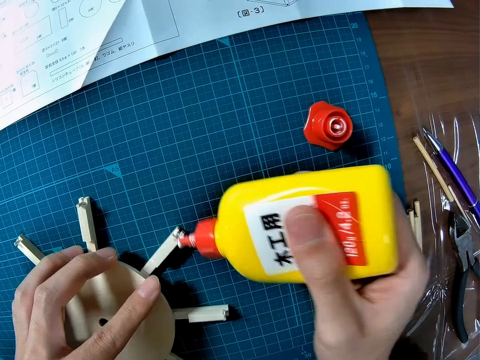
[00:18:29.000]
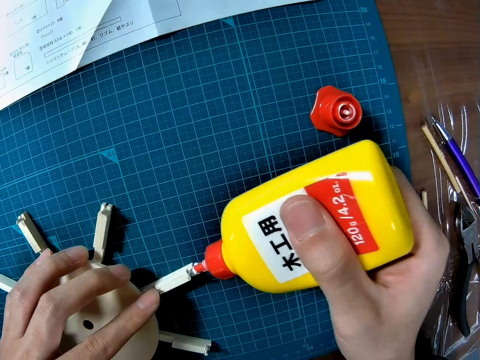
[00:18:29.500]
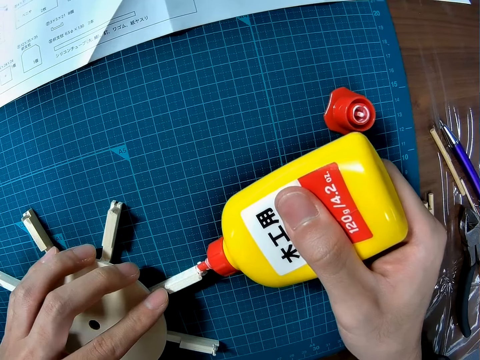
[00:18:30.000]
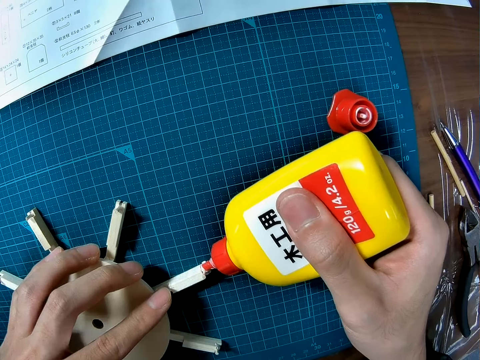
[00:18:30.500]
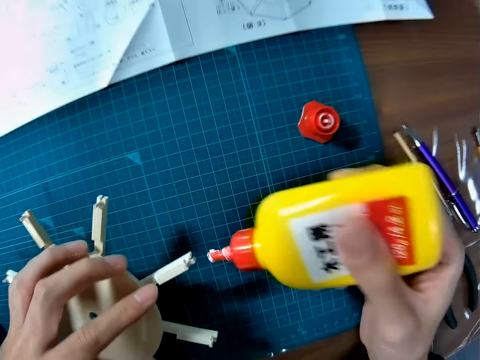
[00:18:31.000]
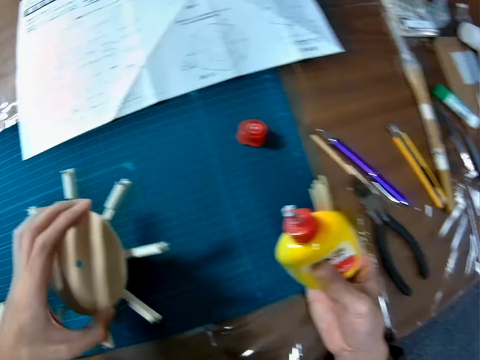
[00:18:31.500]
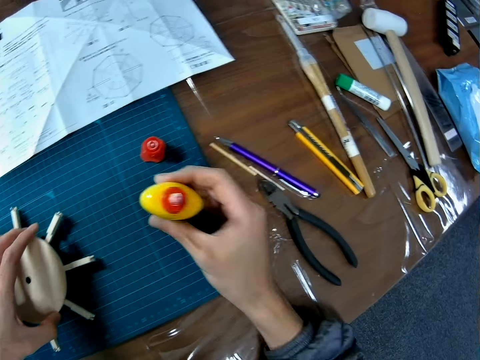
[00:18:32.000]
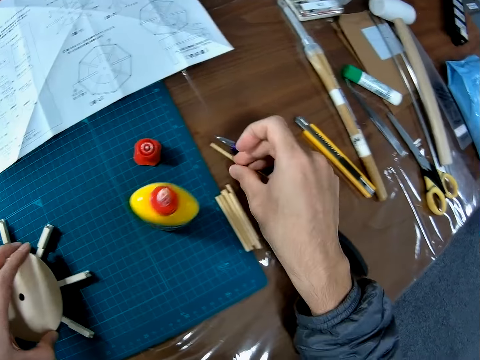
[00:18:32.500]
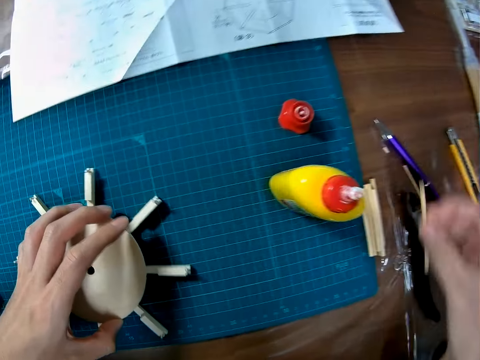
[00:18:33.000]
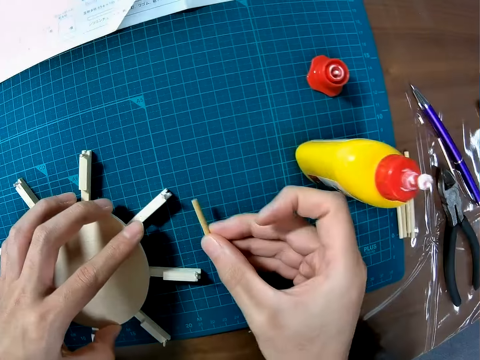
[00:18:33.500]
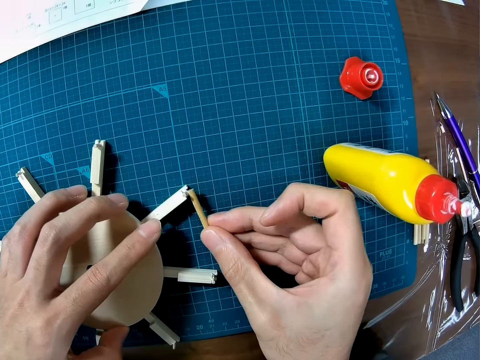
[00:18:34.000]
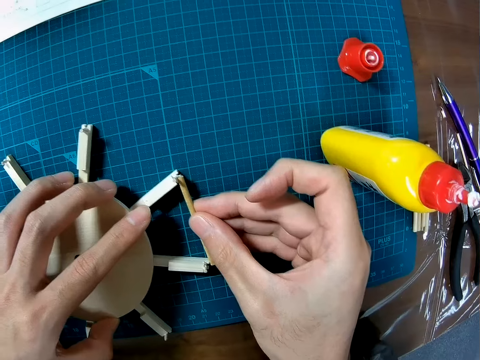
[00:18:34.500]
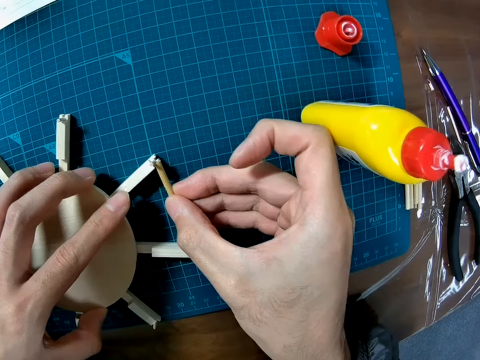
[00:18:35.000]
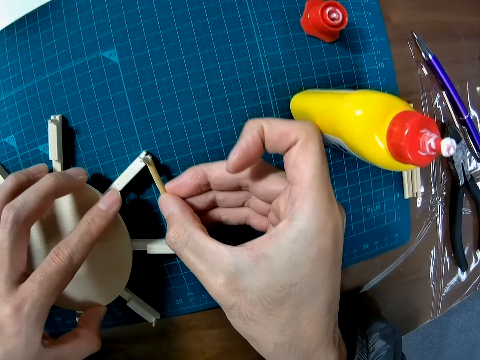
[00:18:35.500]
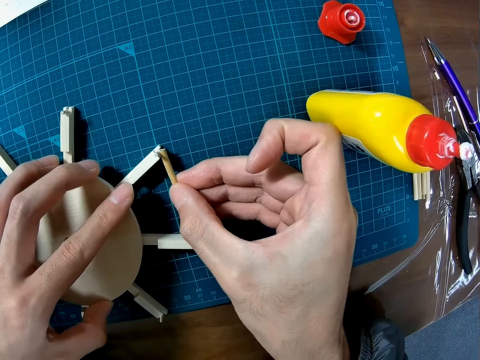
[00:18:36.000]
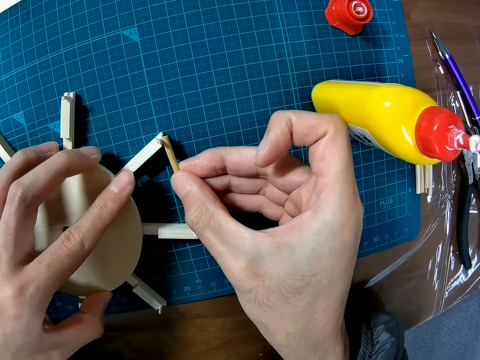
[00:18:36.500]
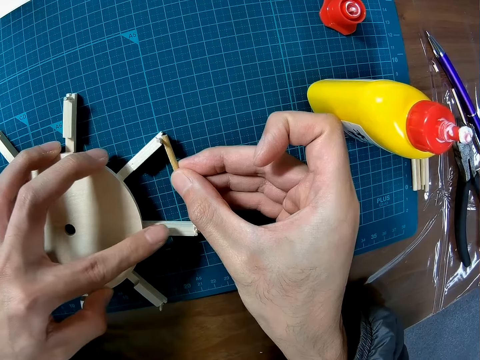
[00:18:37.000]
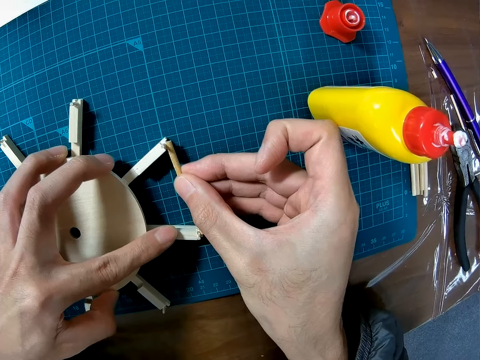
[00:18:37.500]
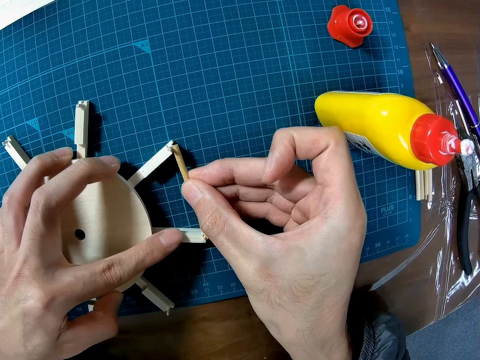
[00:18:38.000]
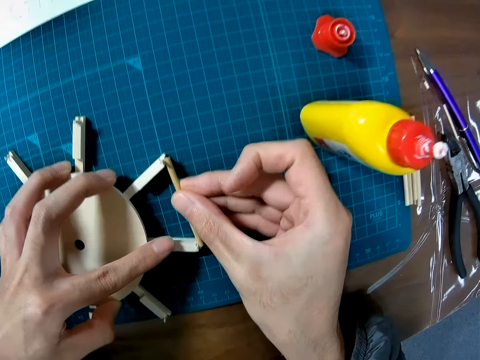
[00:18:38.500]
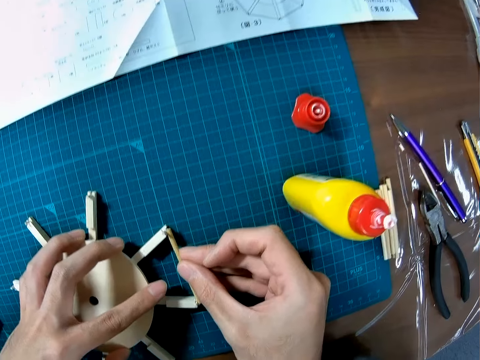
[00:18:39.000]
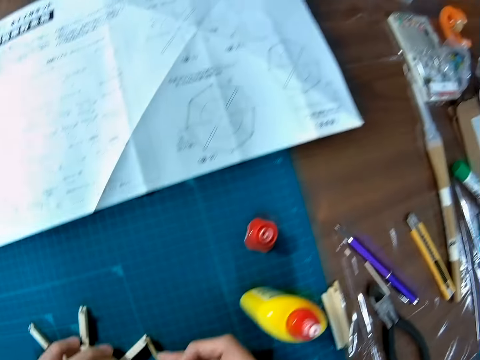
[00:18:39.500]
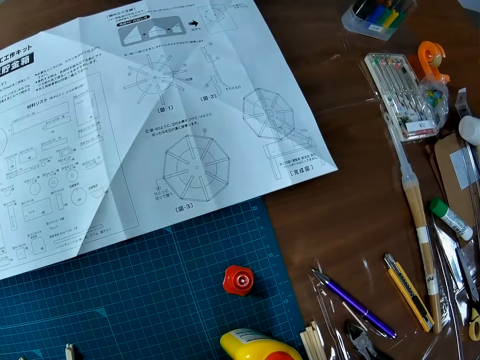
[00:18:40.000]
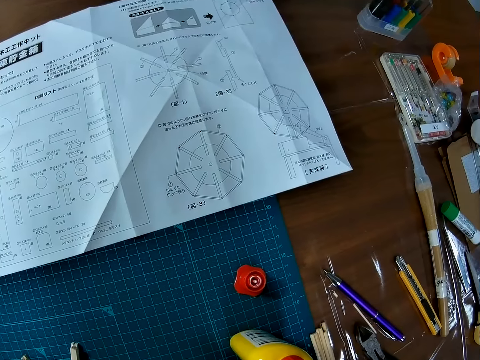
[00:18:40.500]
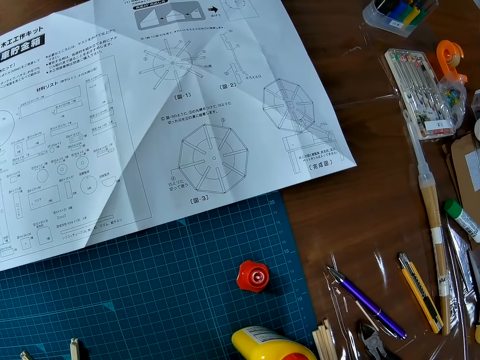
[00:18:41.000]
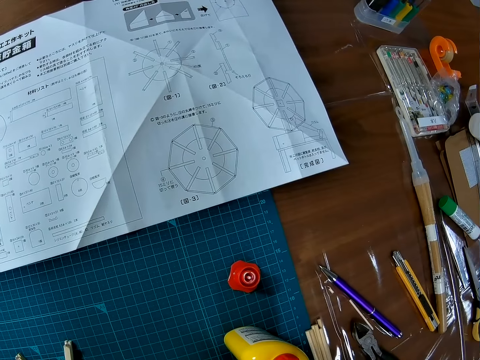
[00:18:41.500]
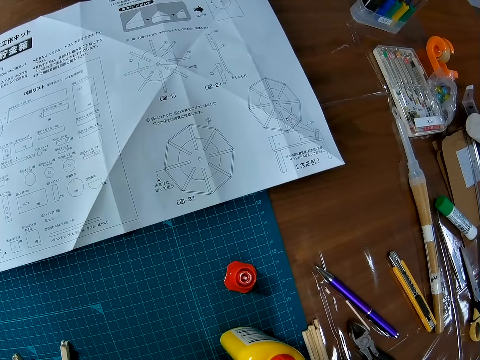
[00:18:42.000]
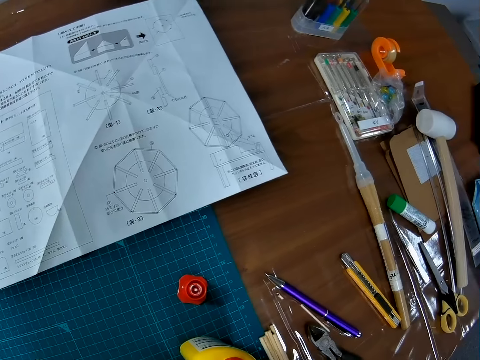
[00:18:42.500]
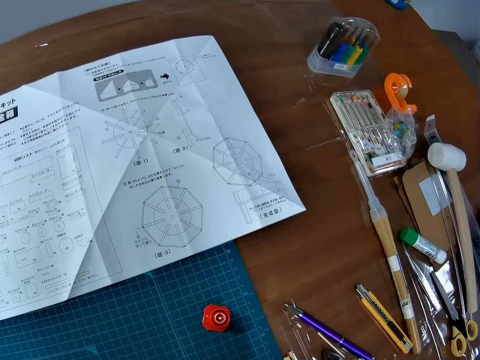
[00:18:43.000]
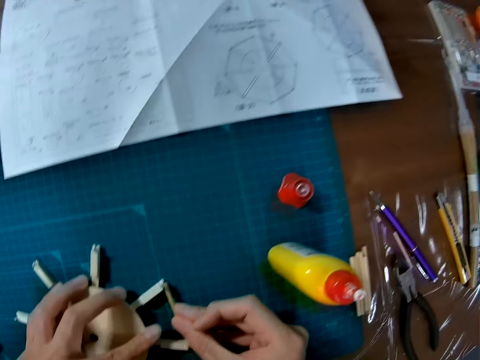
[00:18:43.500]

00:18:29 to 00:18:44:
The camera wearer places the glue on the table. They pick up a wooden piece or craft material and attach the wooden piece to the wooden part.

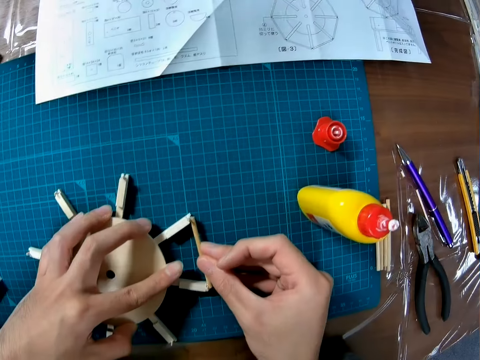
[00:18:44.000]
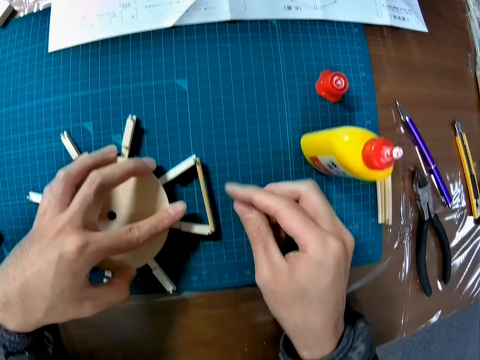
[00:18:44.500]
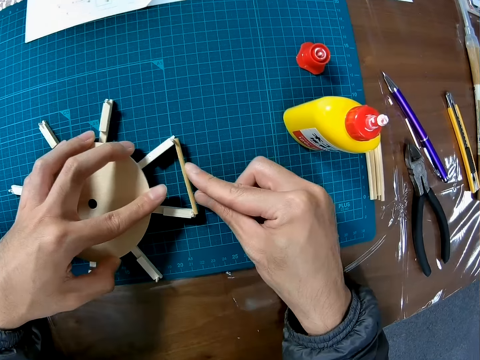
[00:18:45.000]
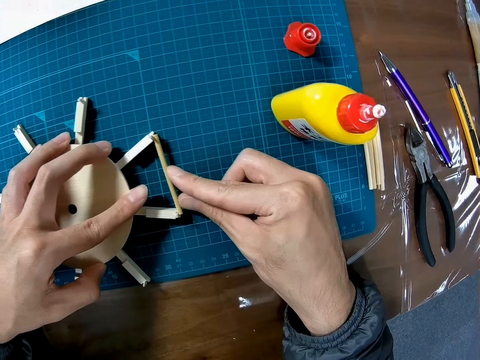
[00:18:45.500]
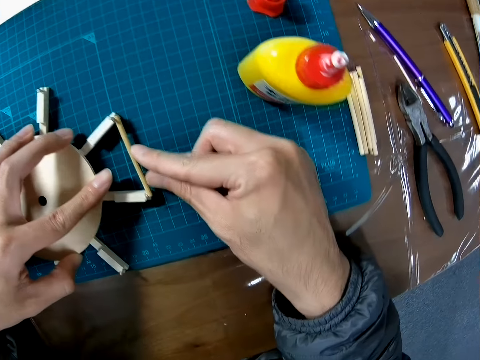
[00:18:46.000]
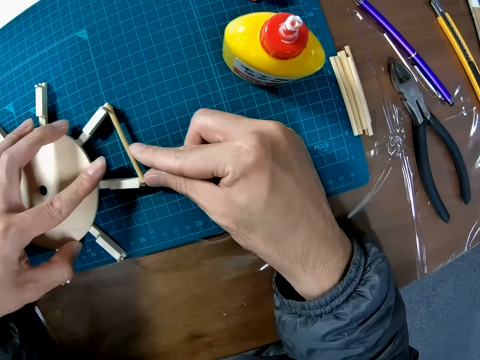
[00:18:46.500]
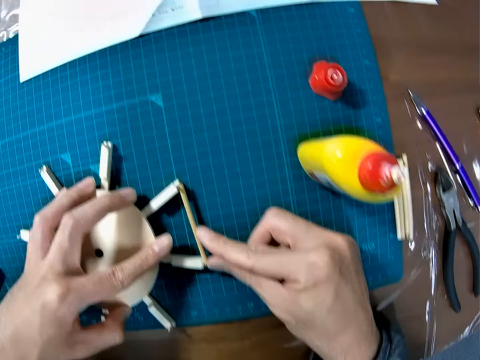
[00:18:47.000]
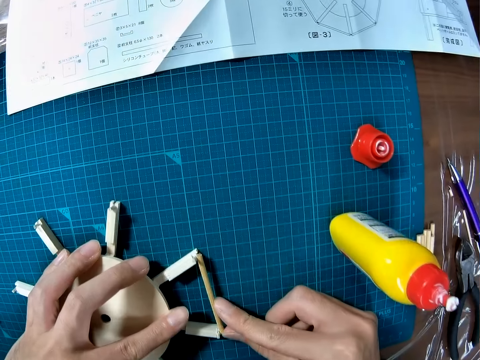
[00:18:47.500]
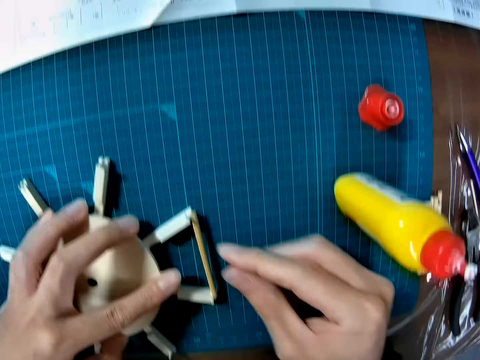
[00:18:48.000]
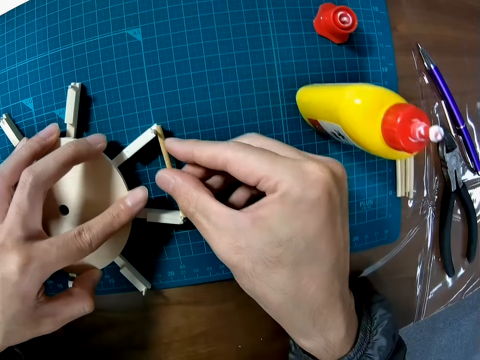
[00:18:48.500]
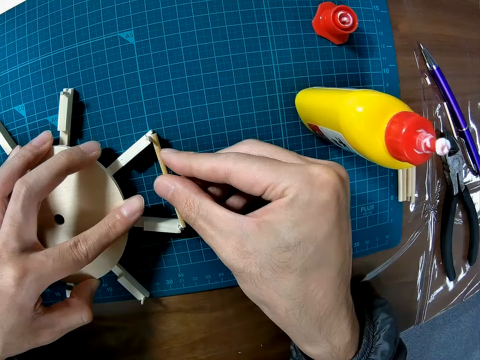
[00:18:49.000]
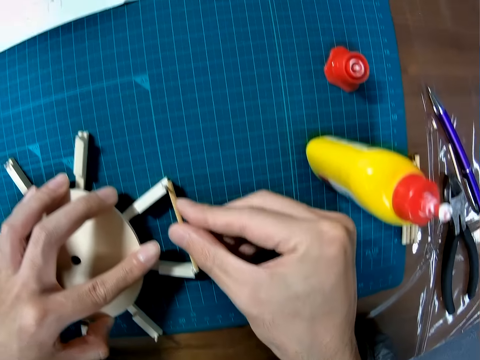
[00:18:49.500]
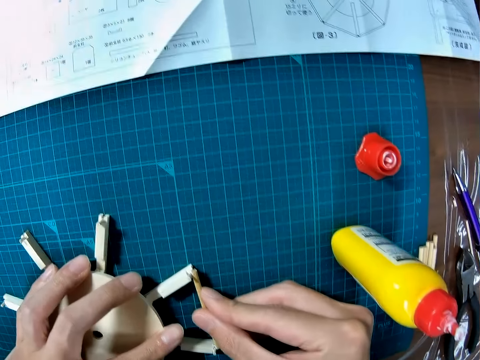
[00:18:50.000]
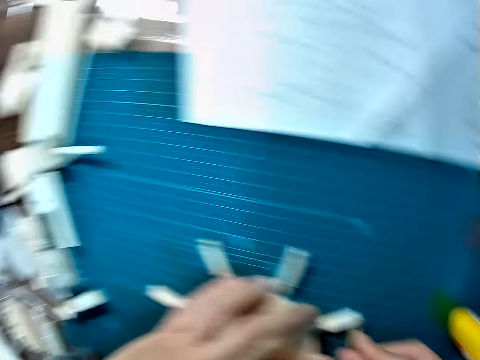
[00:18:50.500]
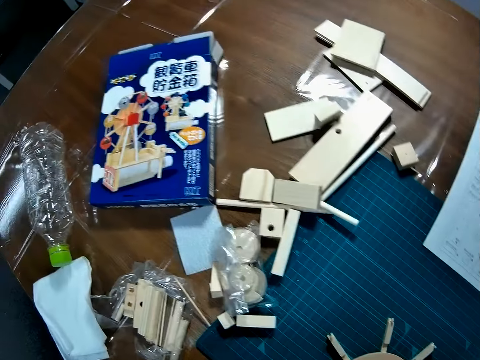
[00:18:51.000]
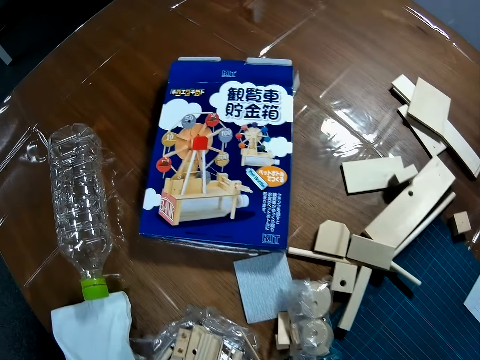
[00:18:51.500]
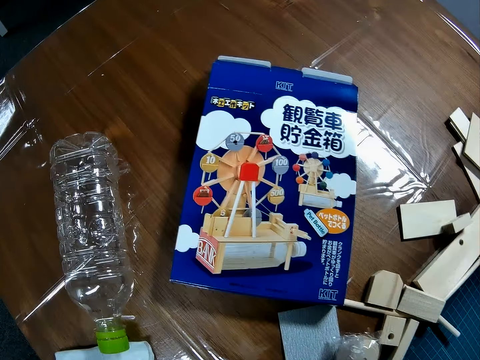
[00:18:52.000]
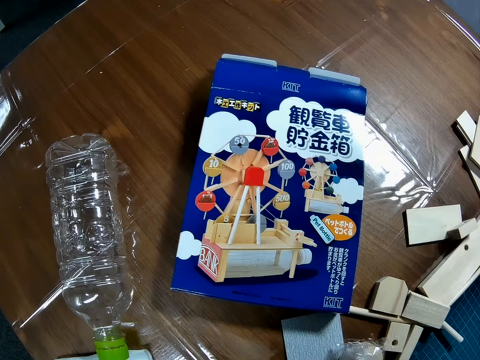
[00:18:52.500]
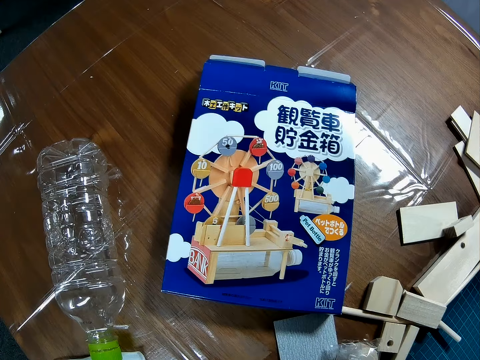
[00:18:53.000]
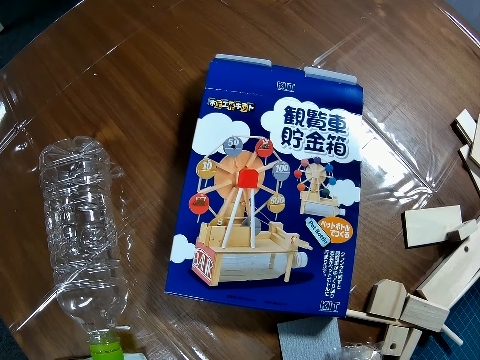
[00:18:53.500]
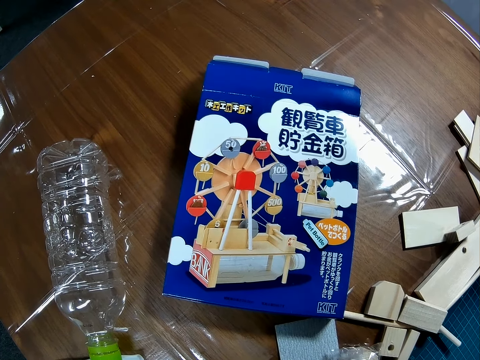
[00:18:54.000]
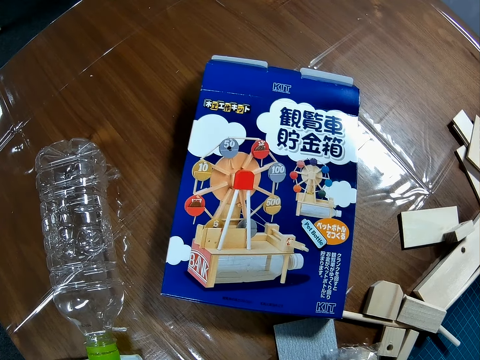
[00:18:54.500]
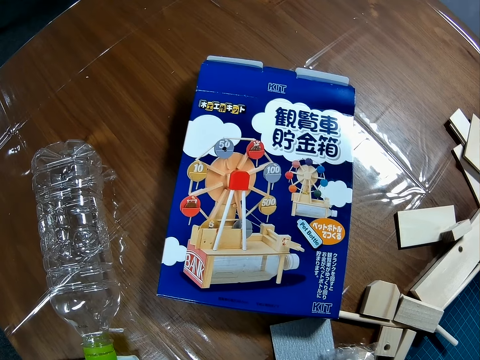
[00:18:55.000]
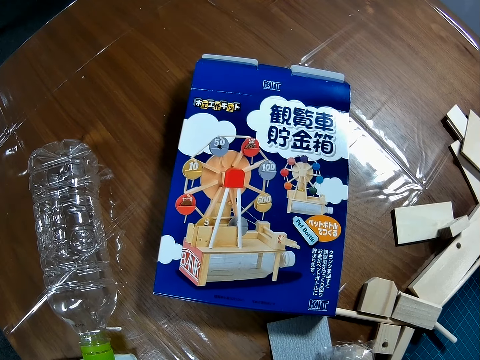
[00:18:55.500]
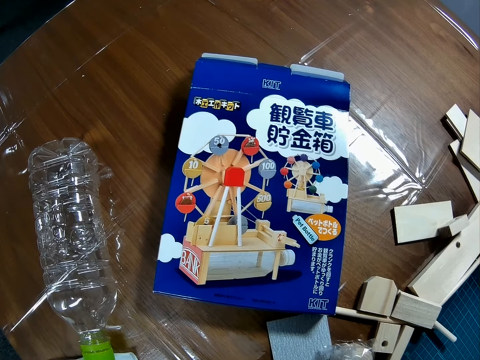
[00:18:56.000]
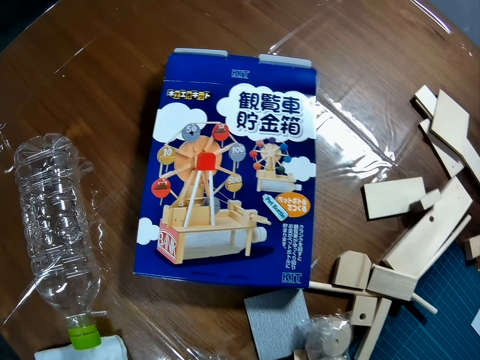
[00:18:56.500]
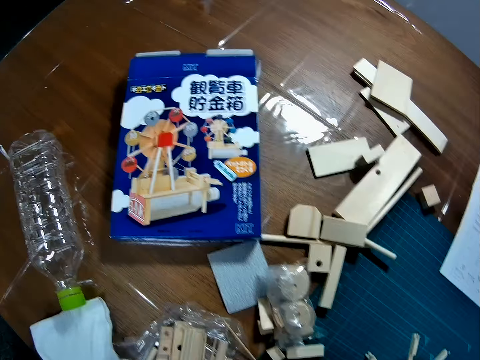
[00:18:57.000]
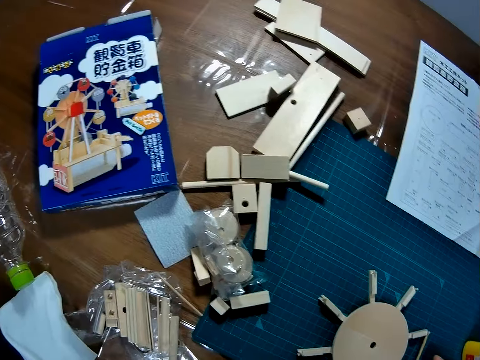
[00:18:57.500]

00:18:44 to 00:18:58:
The camera wearer tightens the craft material. They adjust the wooden piece on the wooden part.
